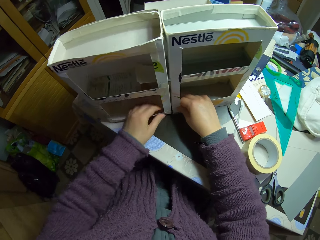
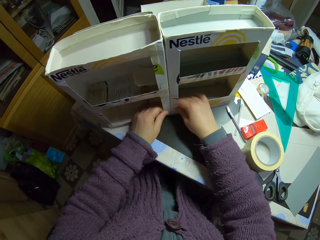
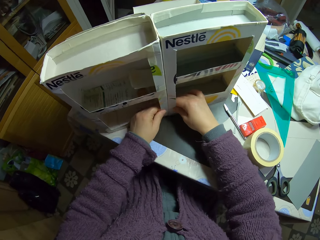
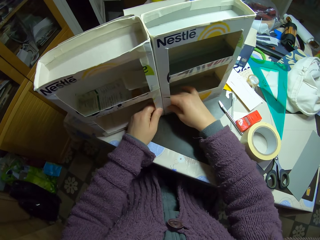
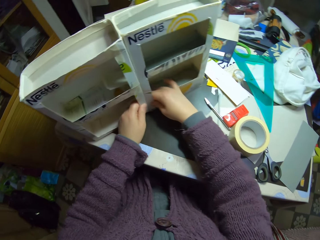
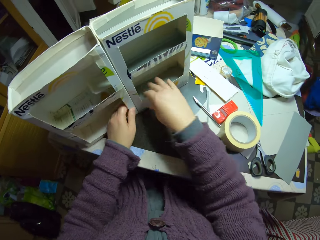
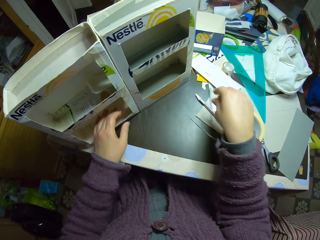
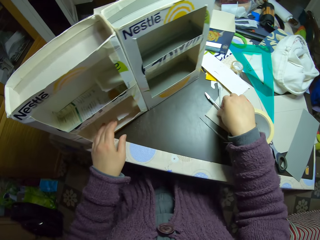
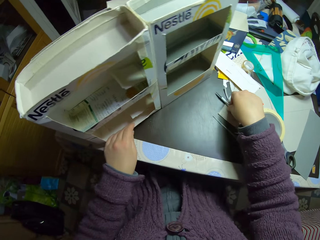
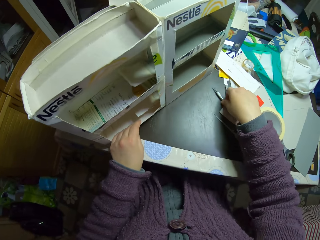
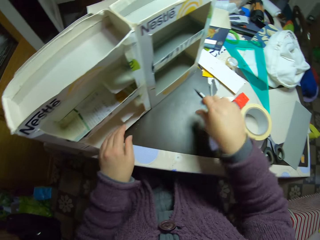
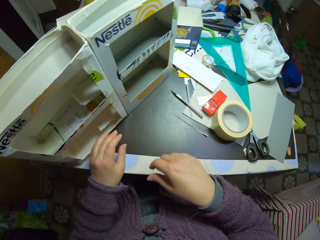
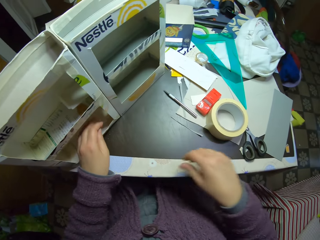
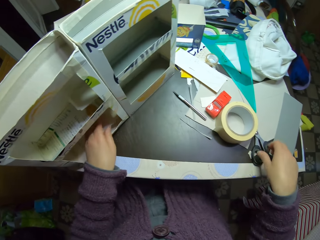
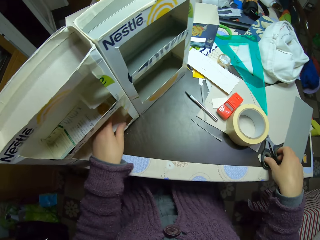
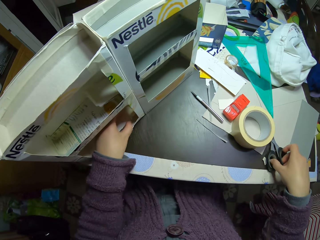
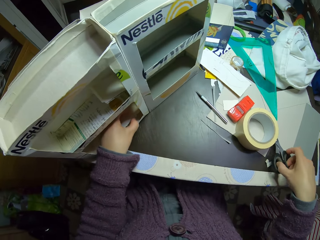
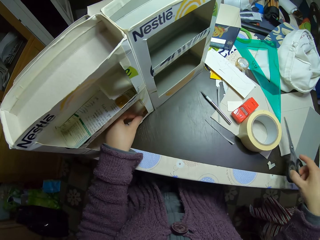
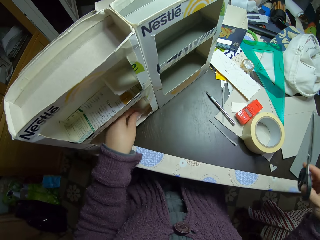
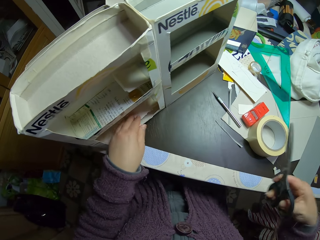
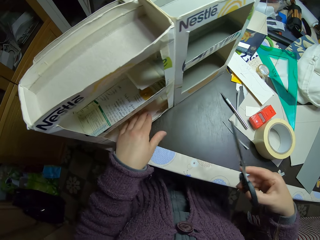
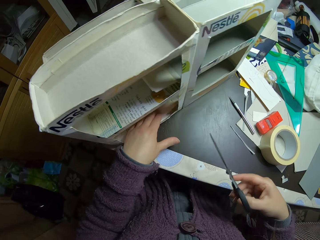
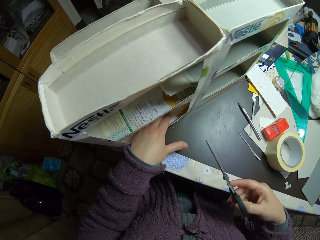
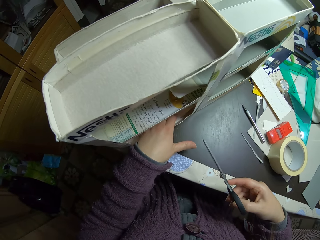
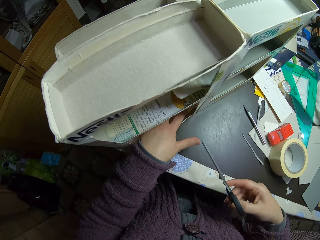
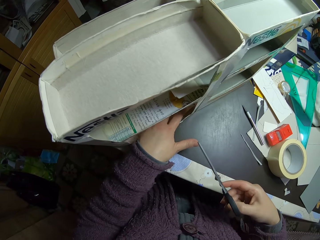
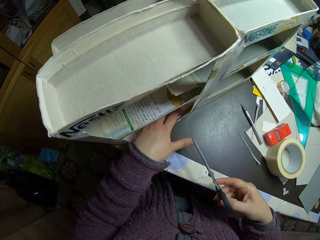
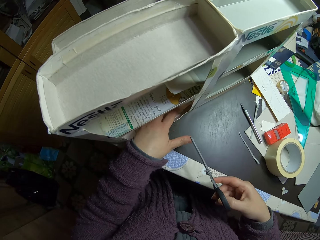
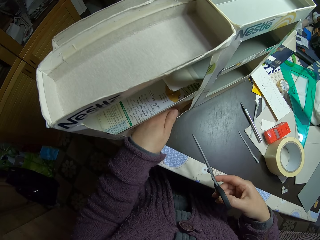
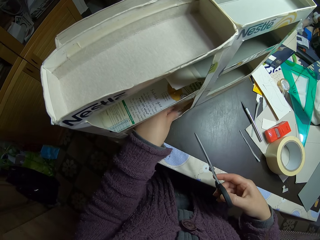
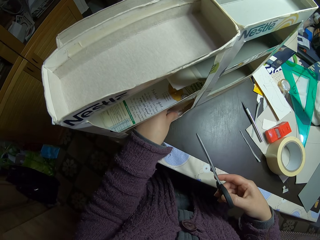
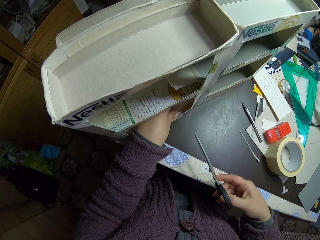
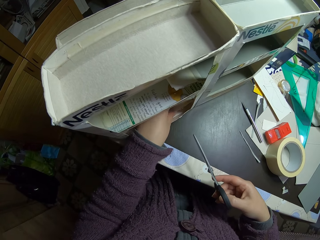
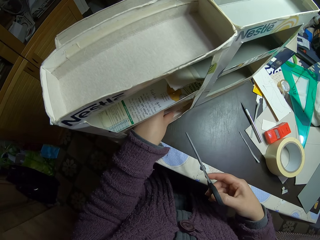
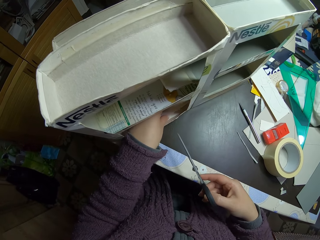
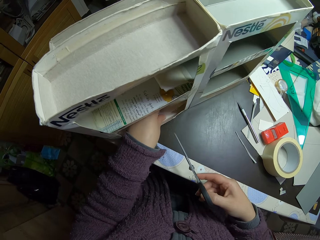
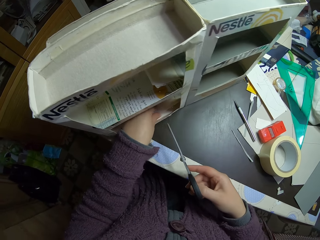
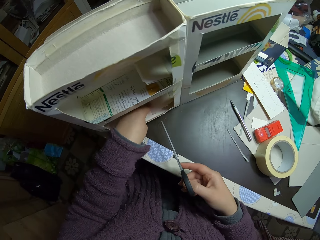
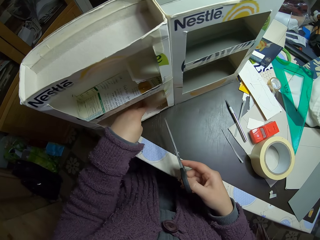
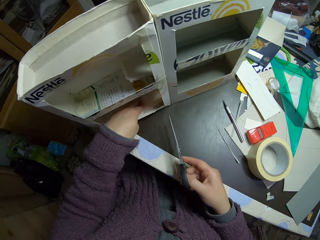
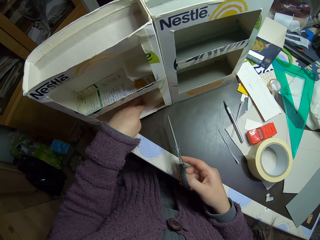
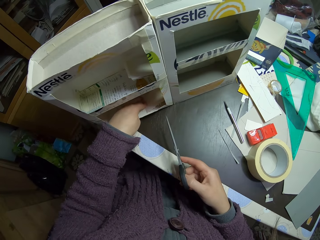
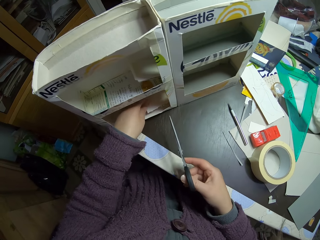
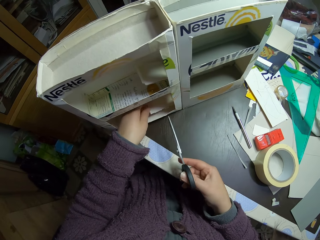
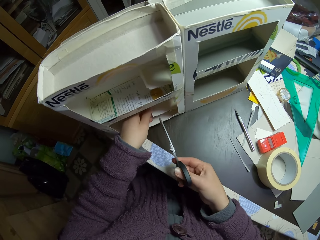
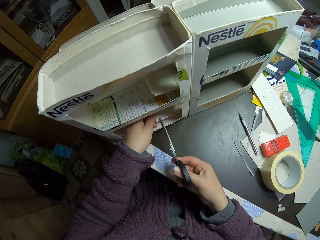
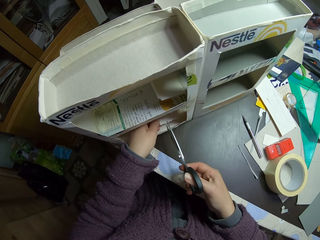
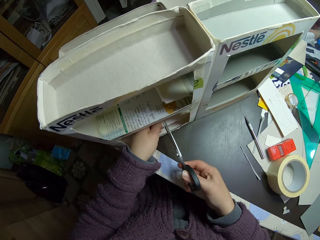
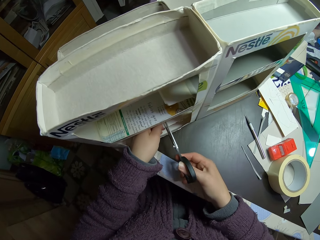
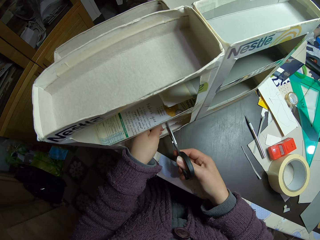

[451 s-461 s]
The camera wearer sticks the craft boxes together. He pulls his hand off the craft box. He picks up the utility knife or craft knife on the table with his right hand. He pulls his hand off the craft knife. He picks up the scissors on the table with his right hand. He presses the piece of box. He lifts a piece of the box. He cuts the piece of box with the scissors.

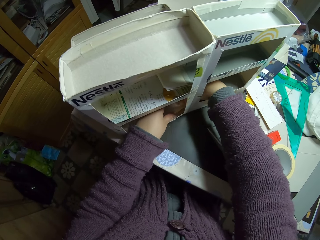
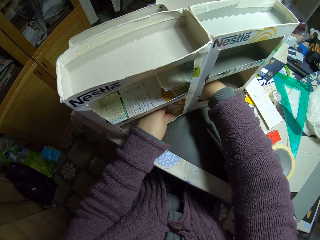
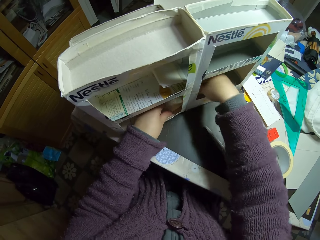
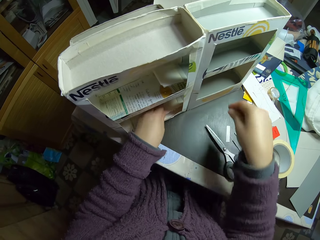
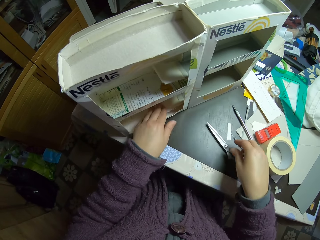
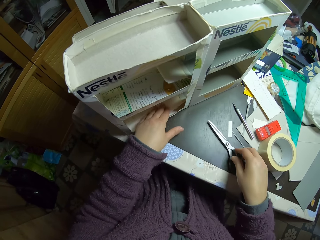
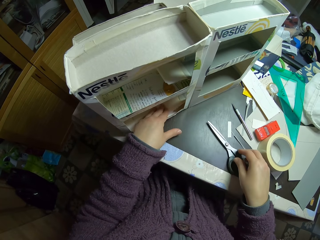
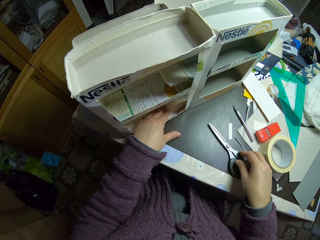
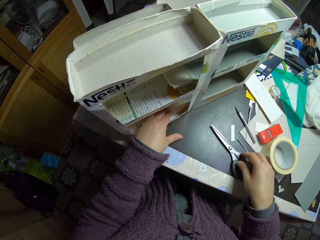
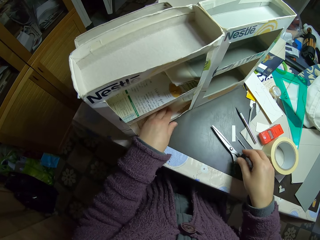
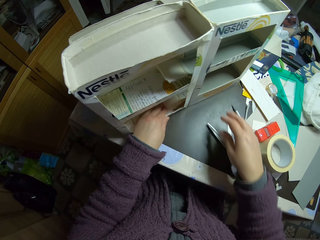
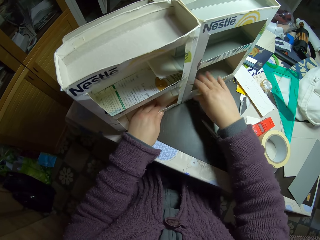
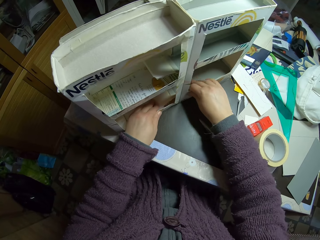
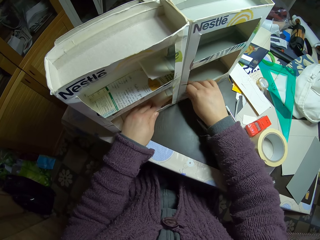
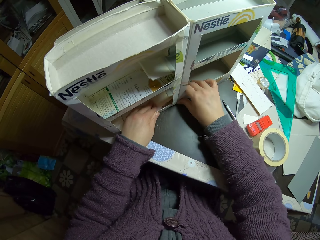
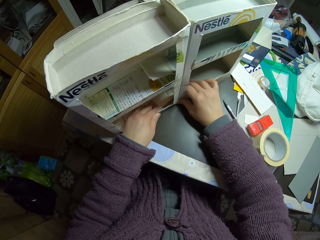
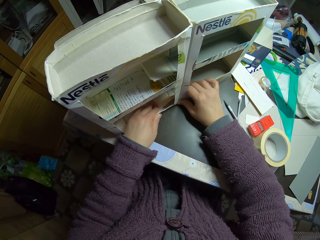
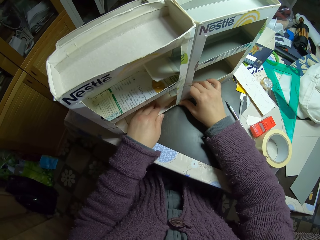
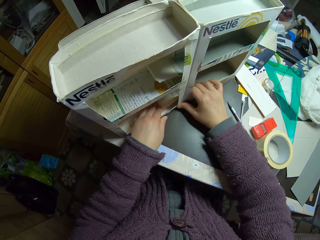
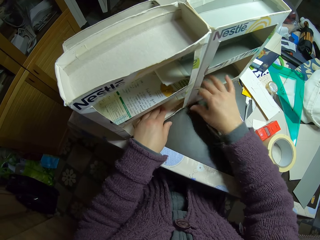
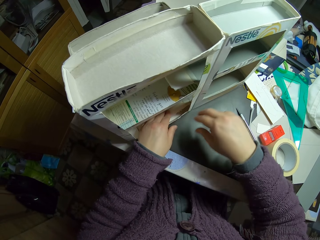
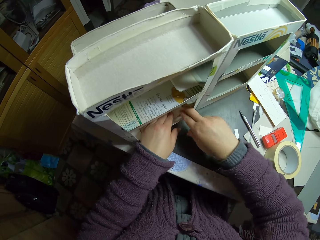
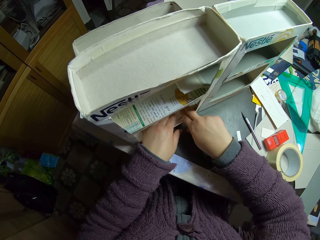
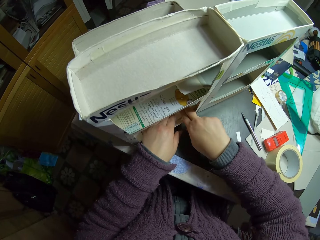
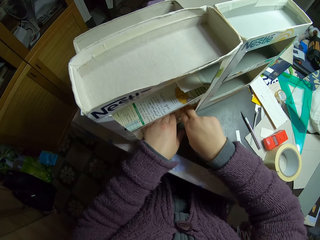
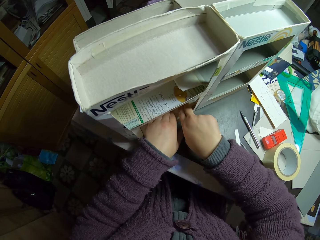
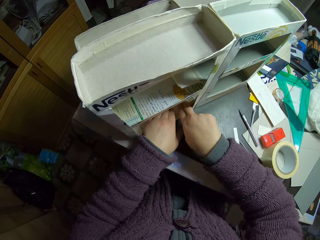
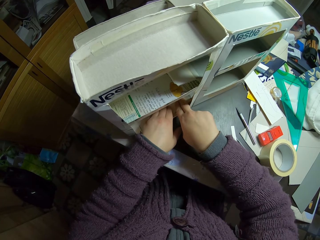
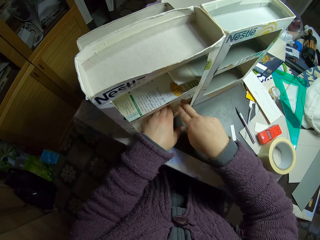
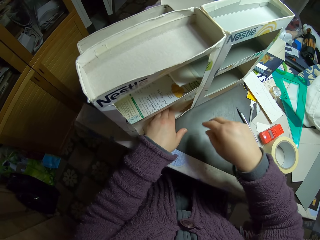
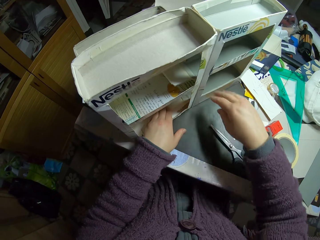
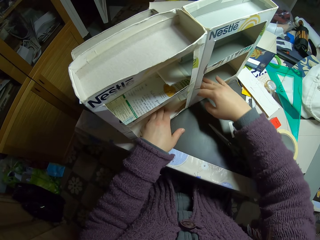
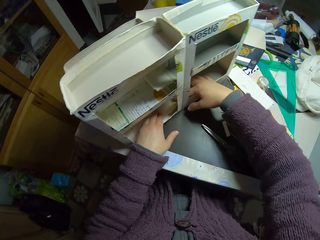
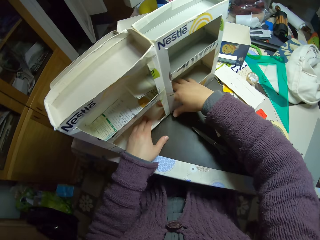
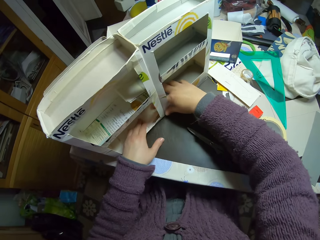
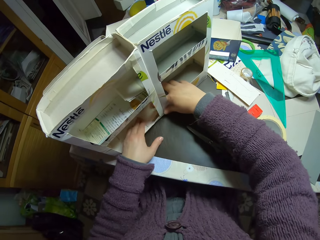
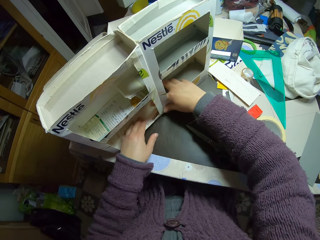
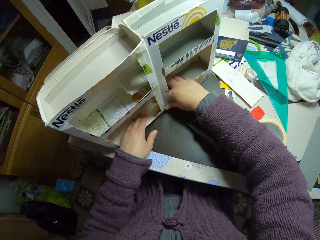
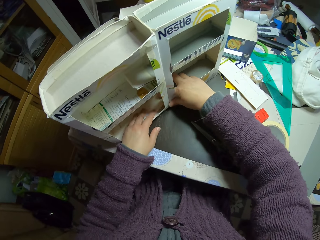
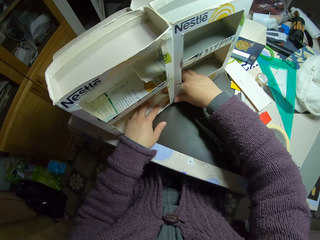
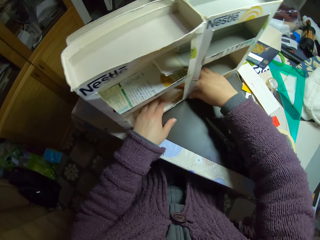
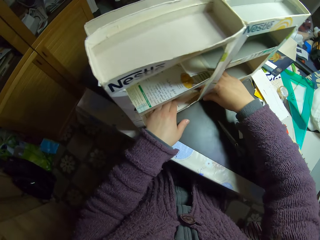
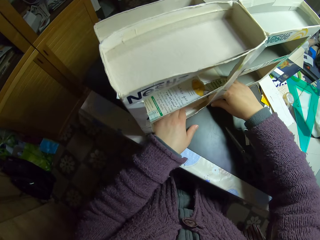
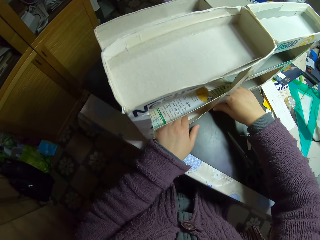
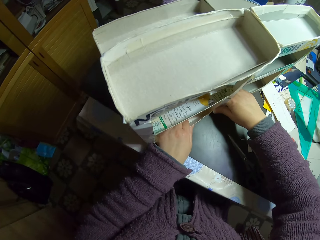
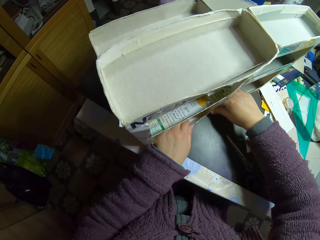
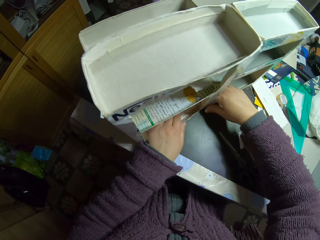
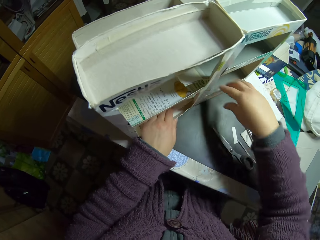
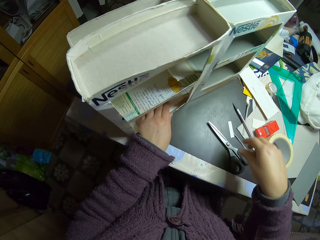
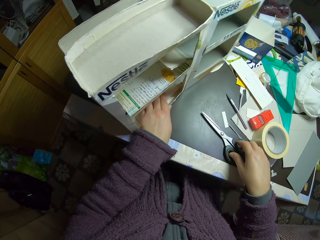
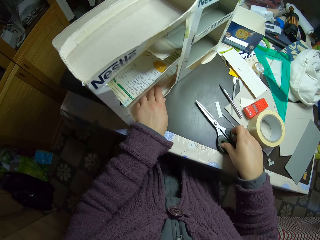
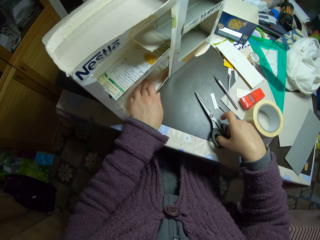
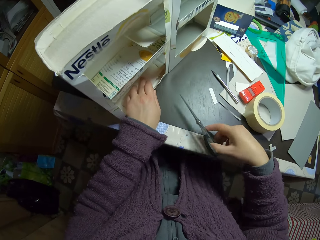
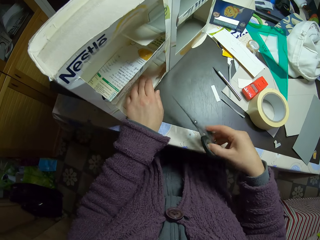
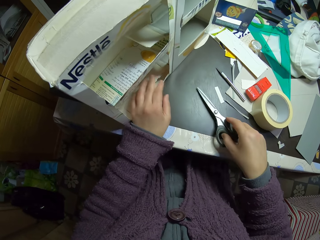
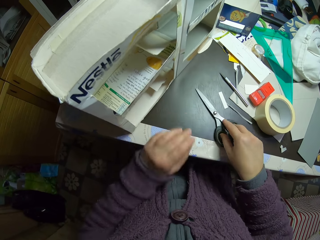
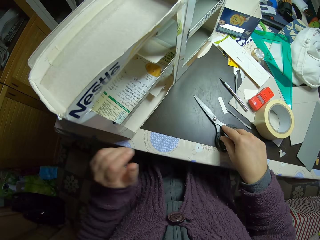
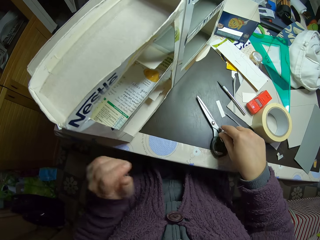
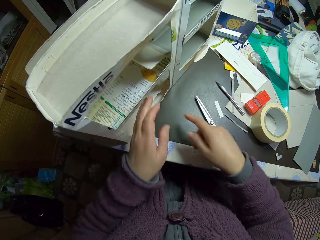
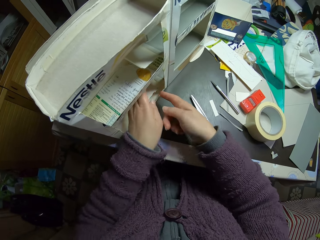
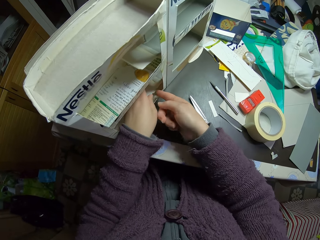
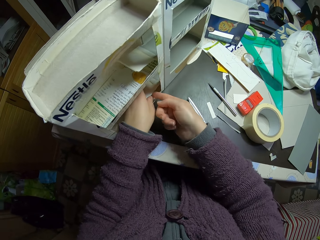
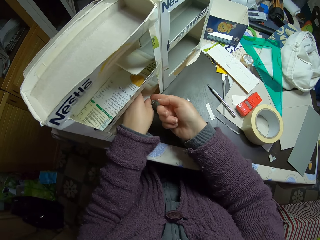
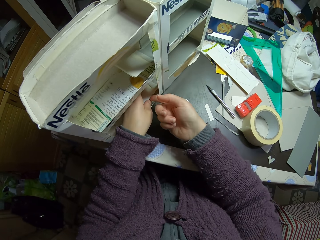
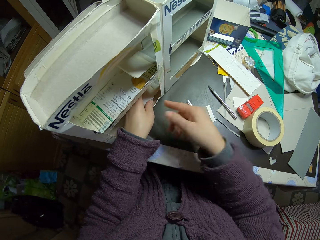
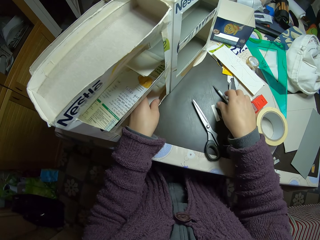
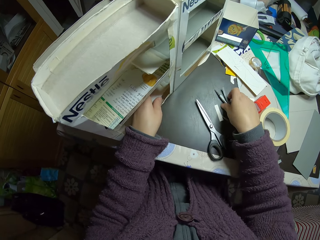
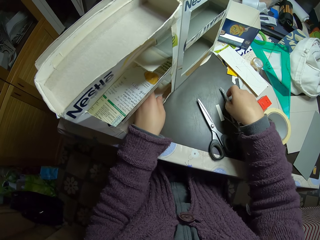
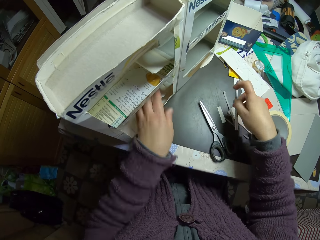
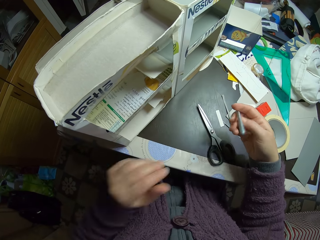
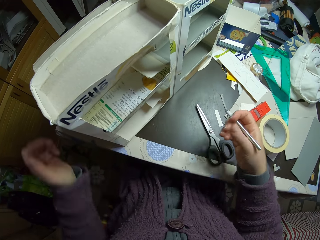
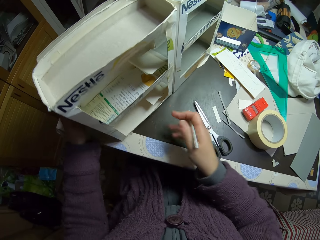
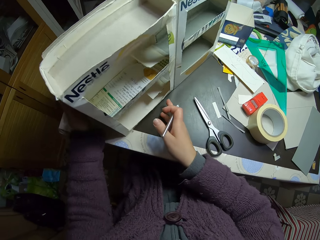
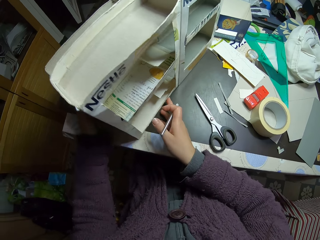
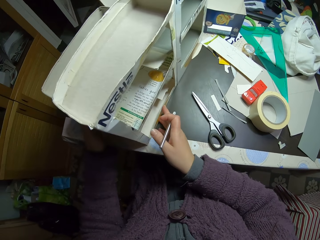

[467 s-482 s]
The camera wearer pulls his hand off the craft box. He holds a pair of scissors. He pulls his hand off the pair of scissors. He holds the craft box with both hands. He pulls his hand off the craft box. He presses the piece of box with both hands. He pulls his hand off the craft box. He picks up the scissors on the table with his right hand. He drops the scissors on the table with his right hand. He pulls his hand off the craft box. He lifts the piece of box with both hands. He adjusts the cartons with his hands. He pulls his hand off the piece of box. He picks up the utility knife with his right hand from the table. He pulls his hand off the piece of box. He rotates the craft box.
